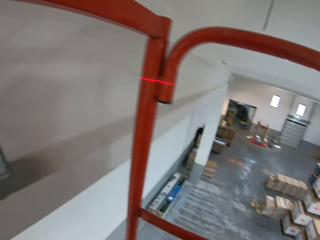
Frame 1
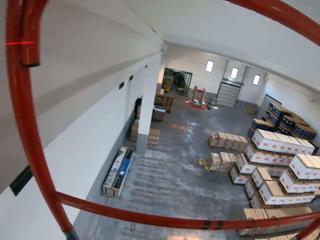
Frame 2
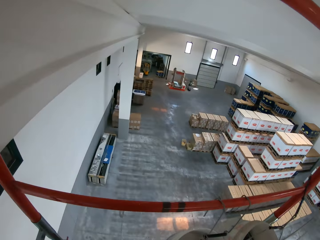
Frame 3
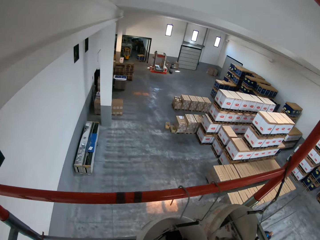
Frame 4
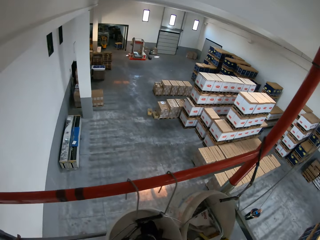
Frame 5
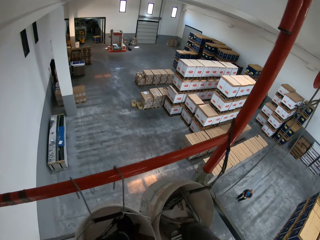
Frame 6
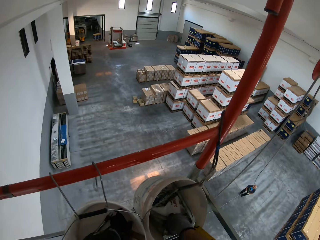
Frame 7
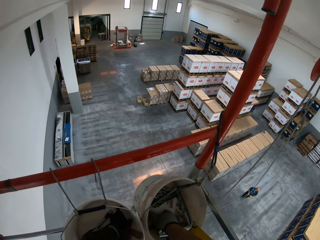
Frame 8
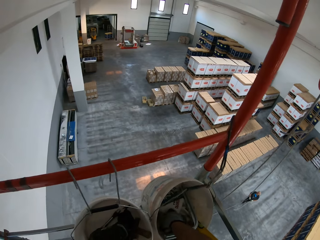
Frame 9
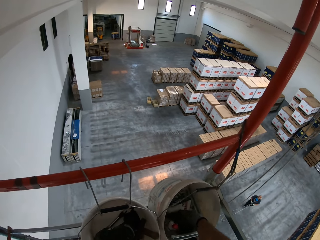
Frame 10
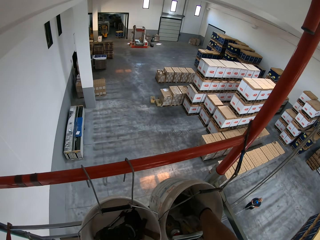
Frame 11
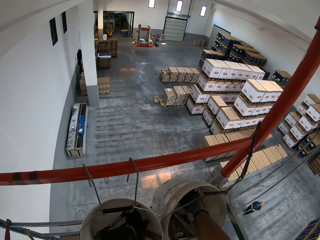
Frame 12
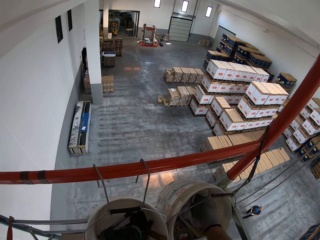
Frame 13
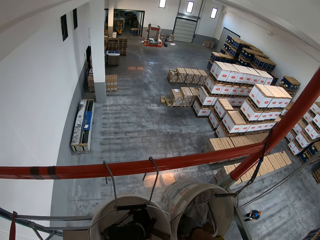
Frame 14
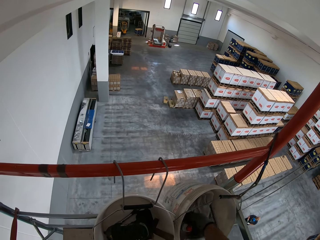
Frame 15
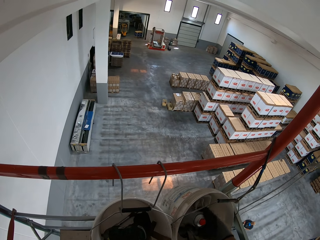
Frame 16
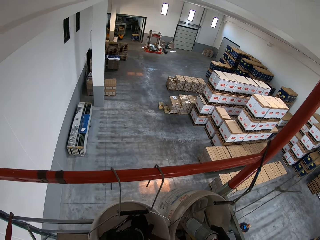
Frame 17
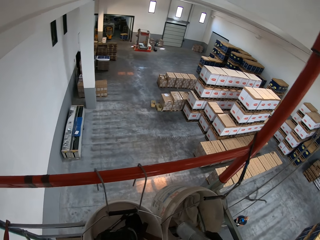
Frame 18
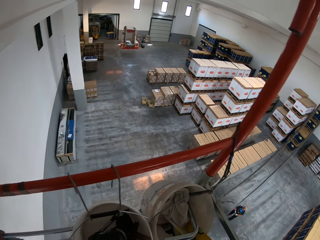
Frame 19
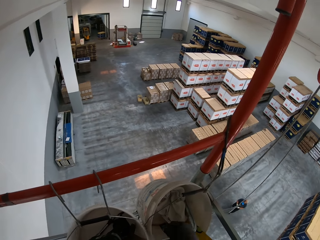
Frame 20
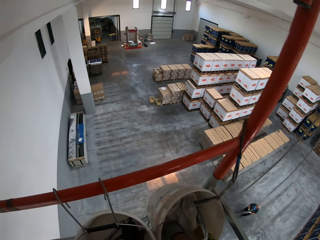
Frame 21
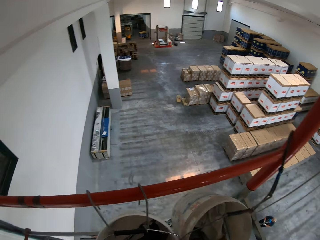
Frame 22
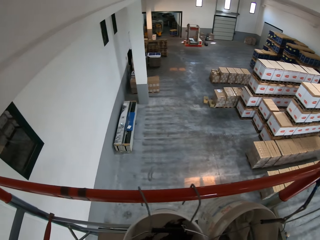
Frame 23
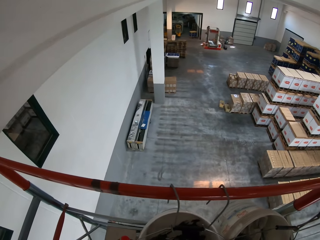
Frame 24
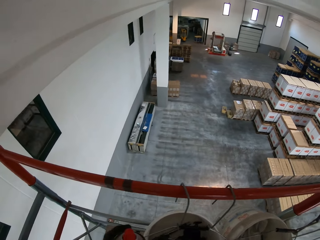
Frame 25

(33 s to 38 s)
The camera wearer takes out a can from the bucket with his right gloved hand. A man walks towards the scaffold. The camera wearer searches in the container.

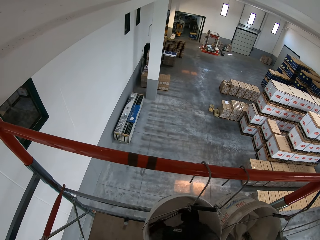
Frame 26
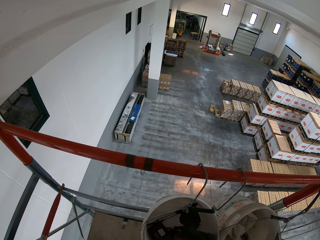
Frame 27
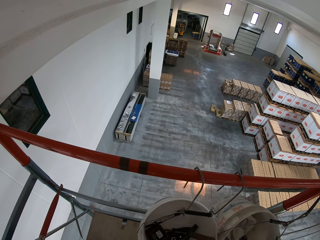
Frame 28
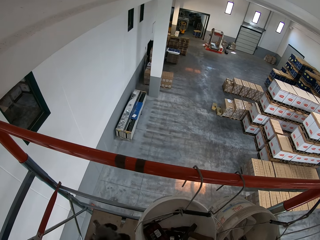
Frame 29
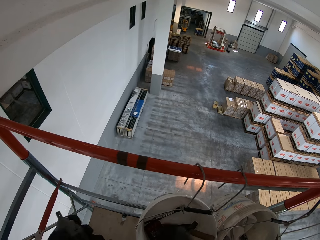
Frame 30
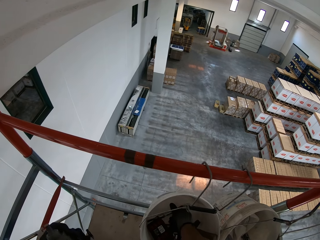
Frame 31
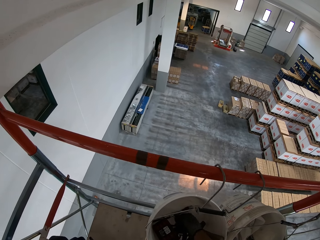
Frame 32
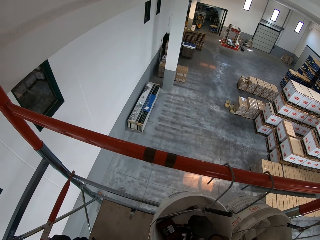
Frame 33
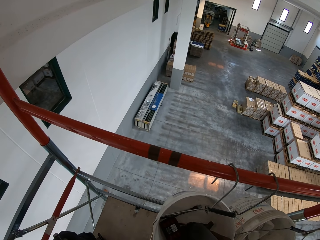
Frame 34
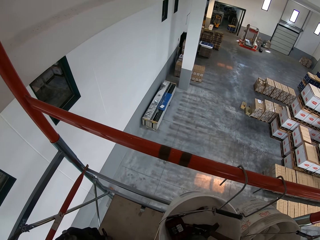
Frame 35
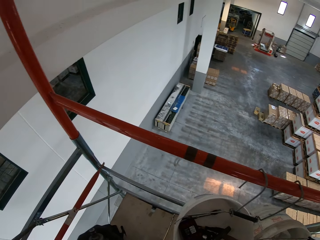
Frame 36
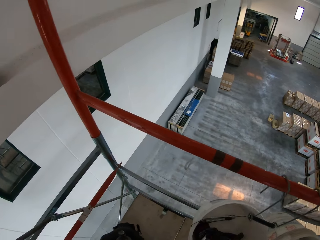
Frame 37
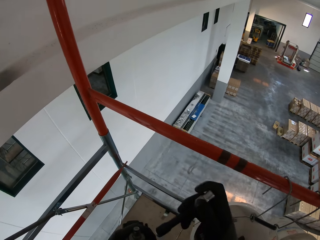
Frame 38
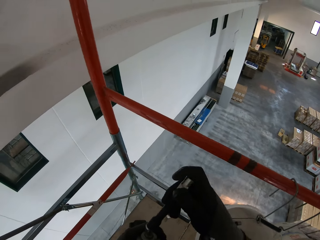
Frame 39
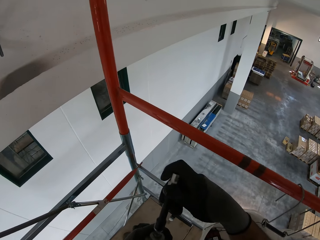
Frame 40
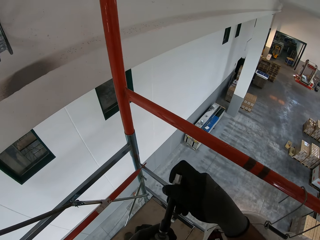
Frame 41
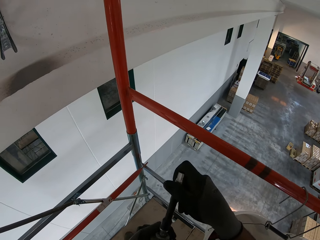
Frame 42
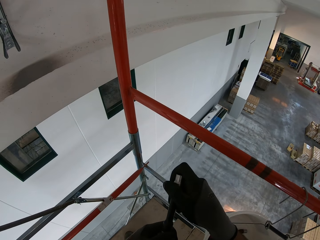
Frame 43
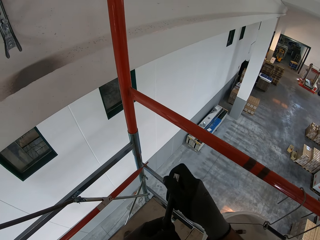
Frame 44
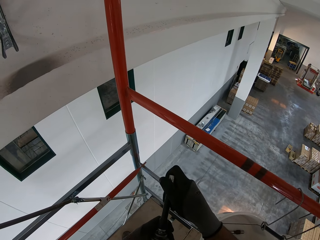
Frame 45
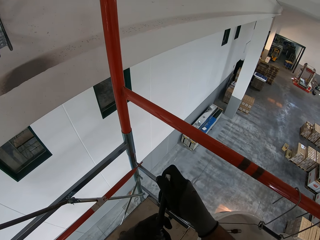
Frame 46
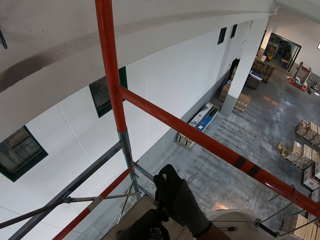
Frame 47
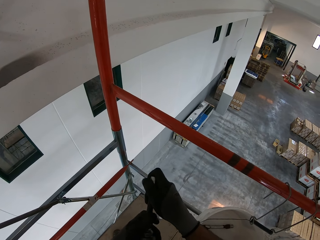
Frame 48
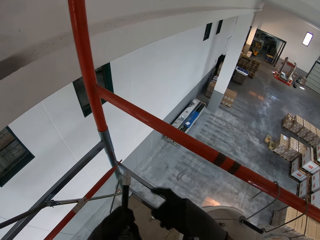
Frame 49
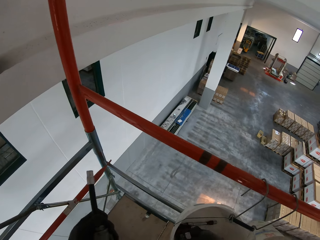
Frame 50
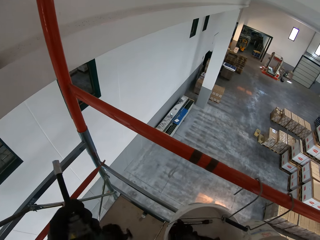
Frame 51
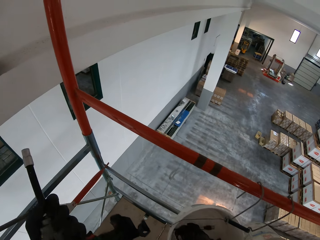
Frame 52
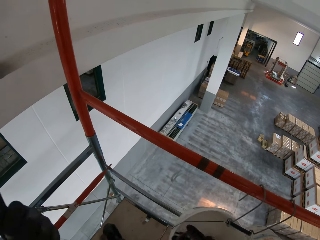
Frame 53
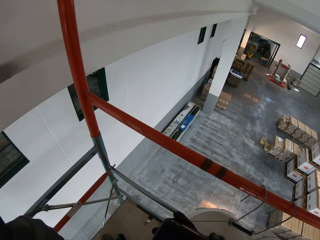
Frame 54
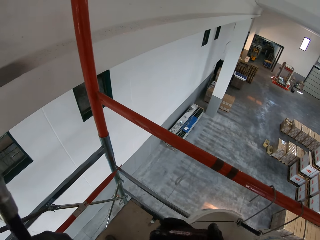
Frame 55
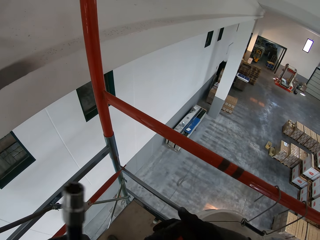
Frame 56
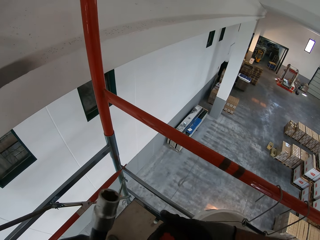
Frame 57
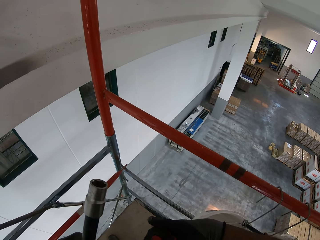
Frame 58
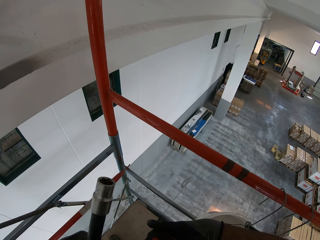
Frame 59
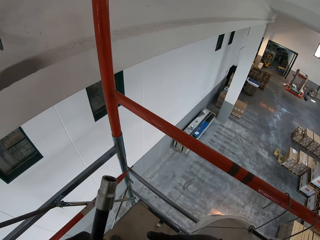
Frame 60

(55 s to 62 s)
The camera wearer searches in another container. He adjusts the chuck of the industrial hand drill with his right gloved hand. He fixes a drill bit on the drill.

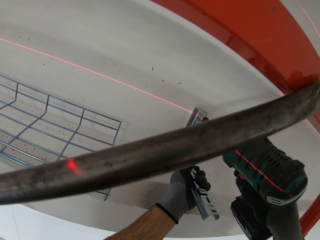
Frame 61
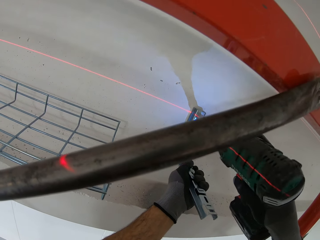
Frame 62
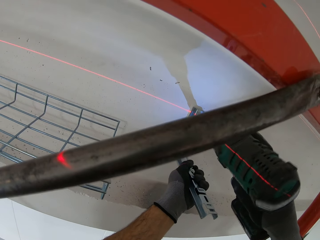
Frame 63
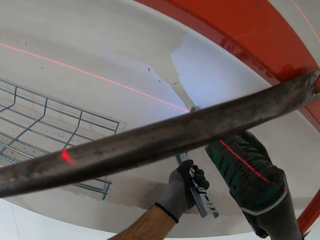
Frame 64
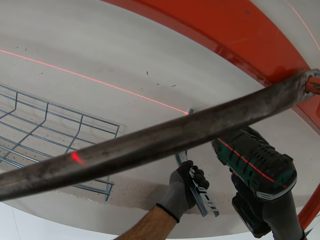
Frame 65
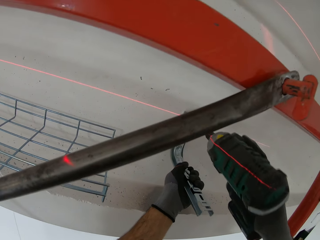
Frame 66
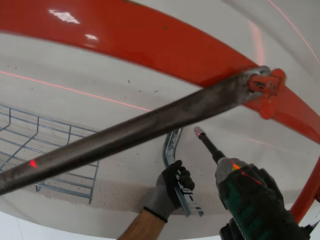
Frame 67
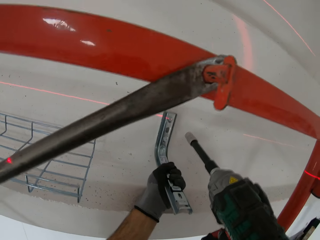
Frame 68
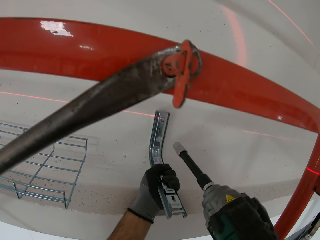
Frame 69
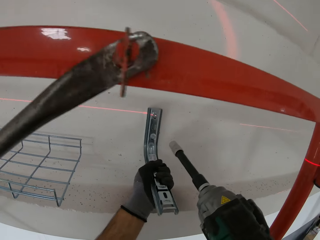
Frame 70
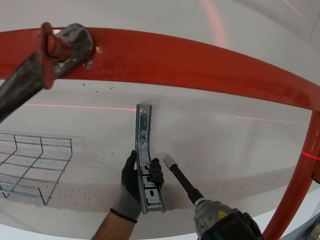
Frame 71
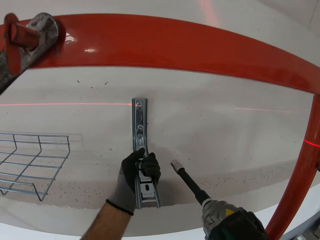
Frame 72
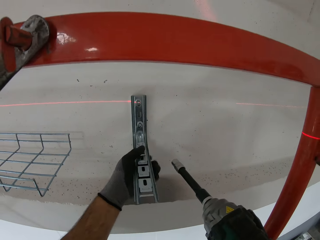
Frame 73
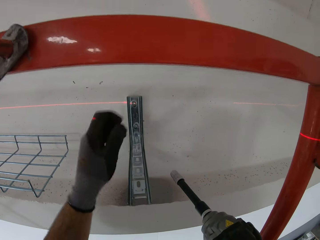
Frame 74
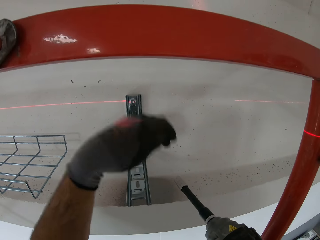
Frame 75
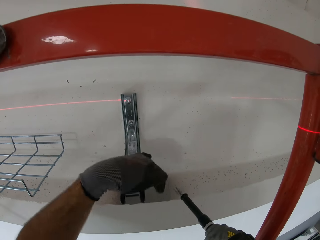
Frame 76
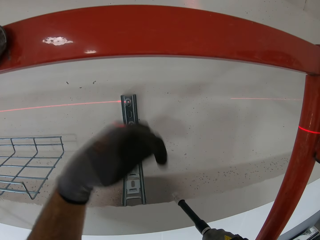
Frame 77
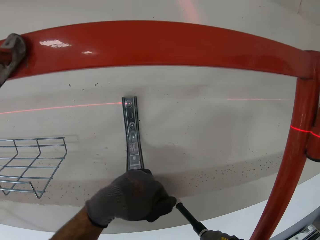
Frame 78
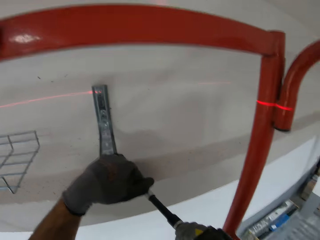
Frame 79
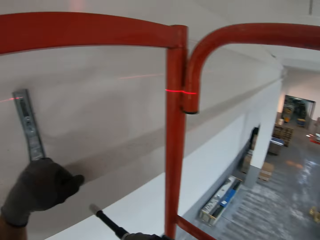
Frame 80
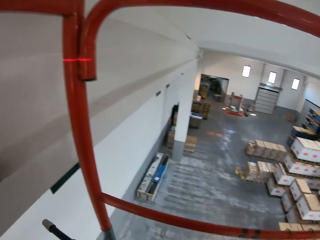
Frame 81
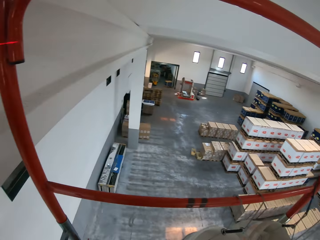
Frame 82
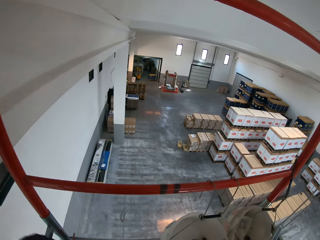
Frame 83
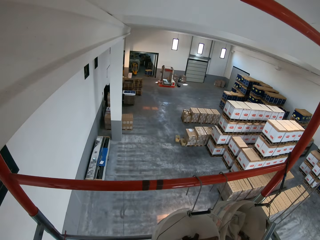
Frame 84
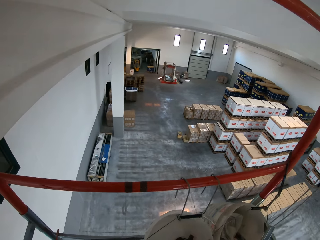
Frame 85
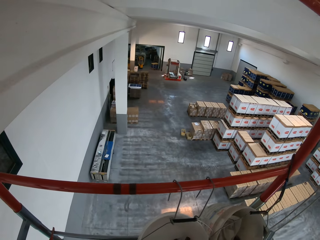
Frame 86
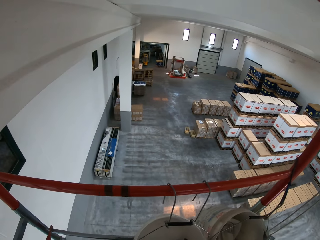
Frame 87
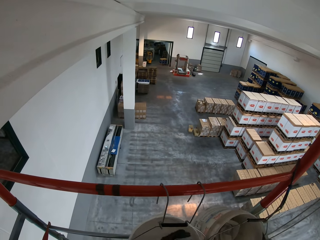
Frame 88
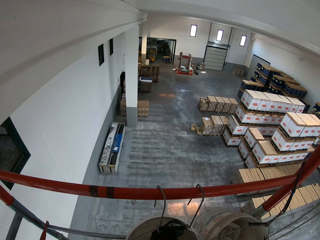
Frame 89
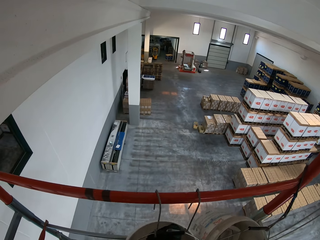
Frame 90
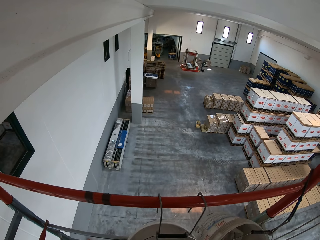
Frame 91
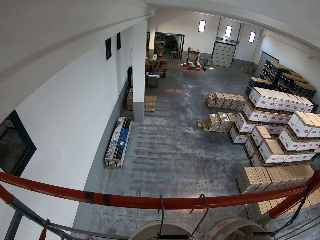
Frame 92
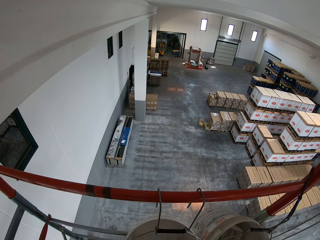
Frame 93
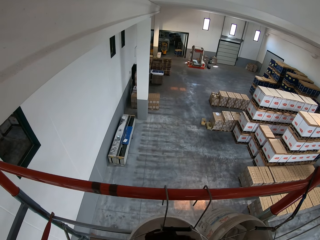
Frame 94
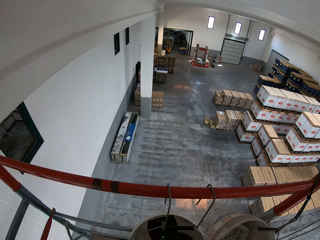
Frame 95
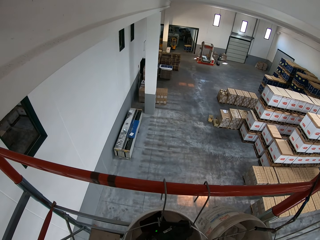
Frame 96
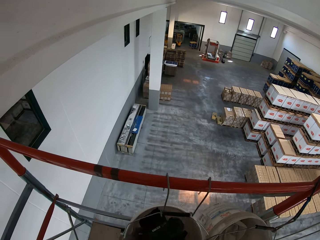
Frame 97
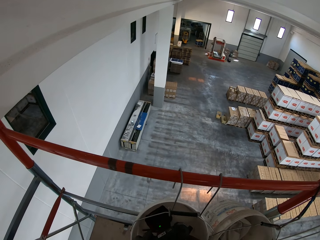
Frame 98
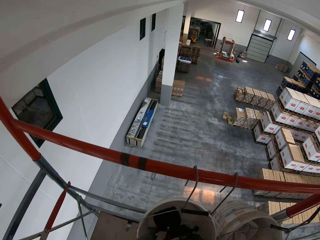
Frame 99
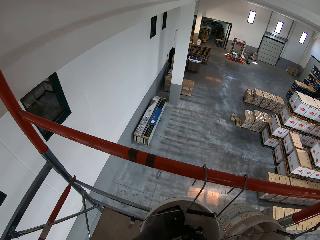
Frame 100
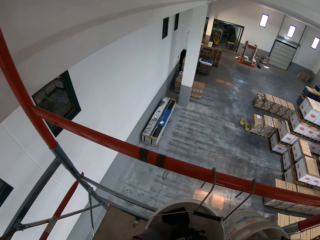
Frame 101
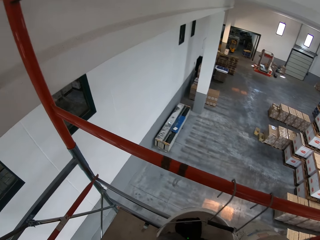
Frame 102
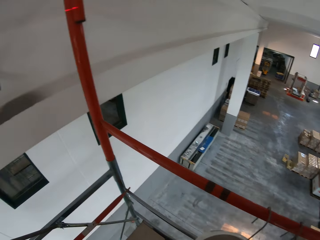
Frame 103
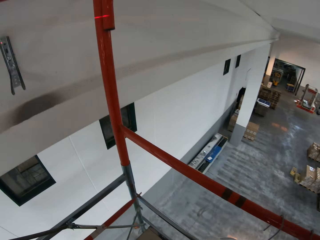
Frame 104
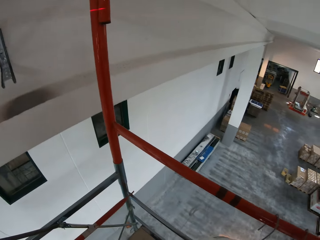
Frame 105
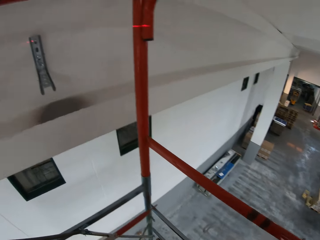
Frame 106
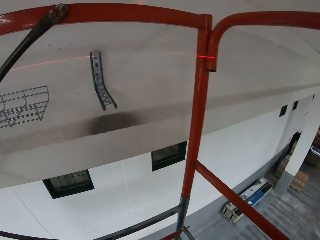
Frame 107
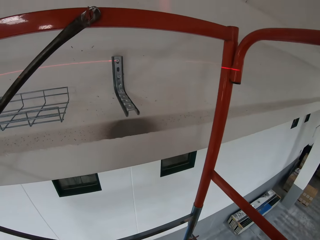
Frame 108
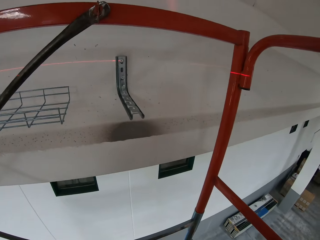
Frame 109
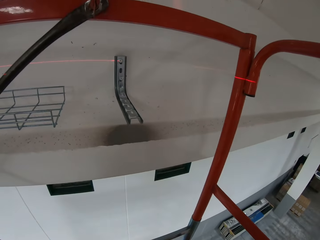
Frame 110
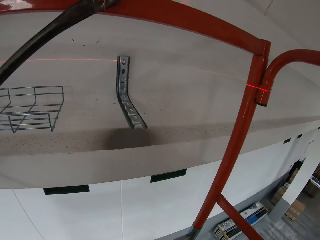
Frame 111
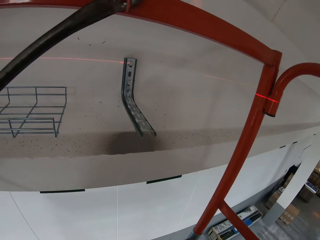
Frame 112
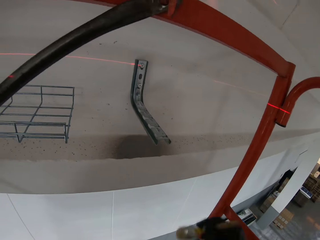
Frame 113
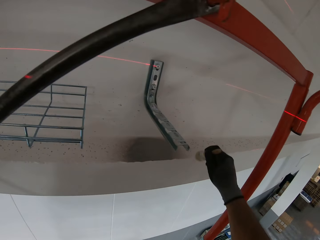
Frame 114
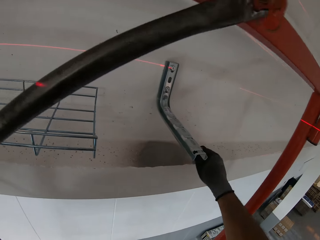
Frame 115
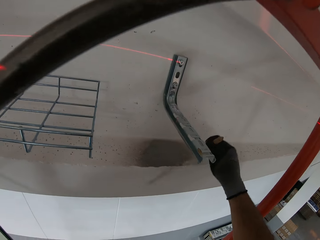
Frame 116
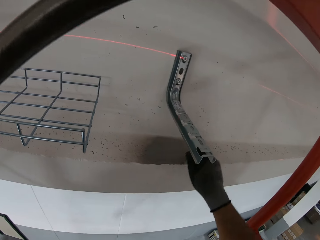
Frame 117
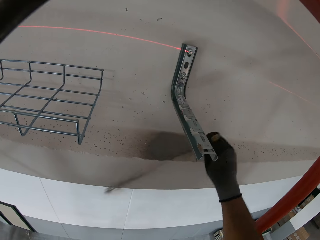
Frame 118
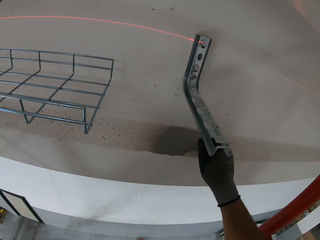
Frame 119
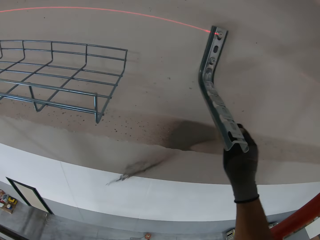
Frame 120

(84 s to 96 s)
The camera wearer stops to drill. He taps the hinge with his left gloved hand. He holds the hanger. He tests the stability of the hanger. He looks around in the warehouse. He searches in the container. He wipes off the dust particles with a brush in his right gloved hand.
